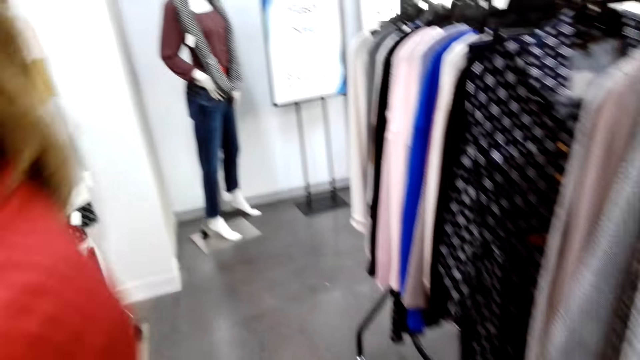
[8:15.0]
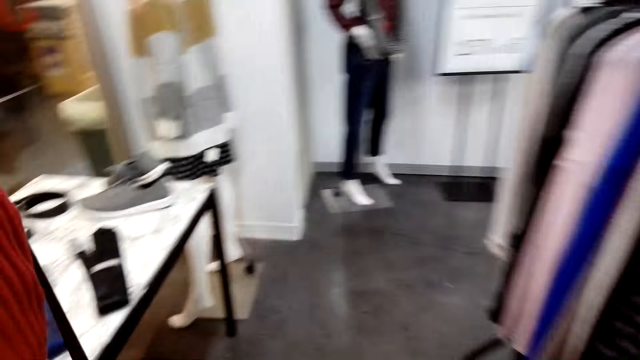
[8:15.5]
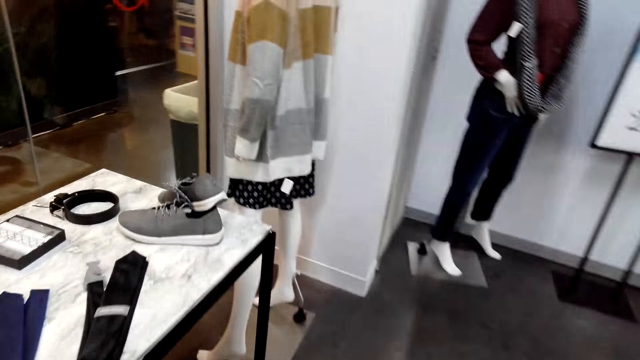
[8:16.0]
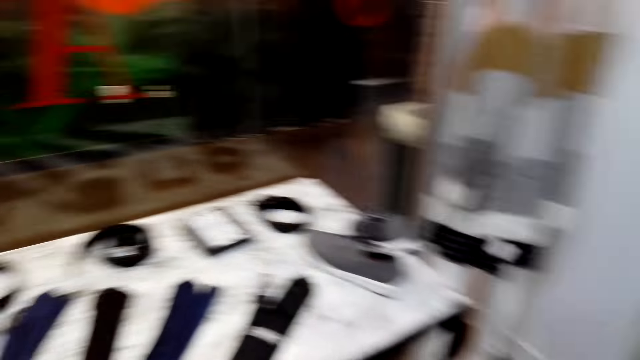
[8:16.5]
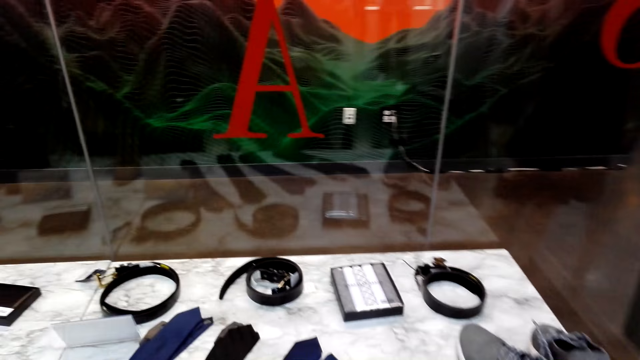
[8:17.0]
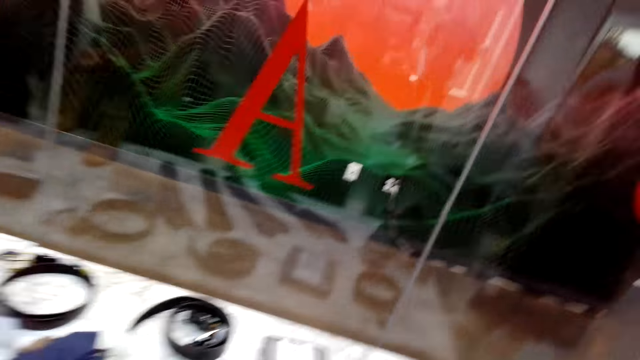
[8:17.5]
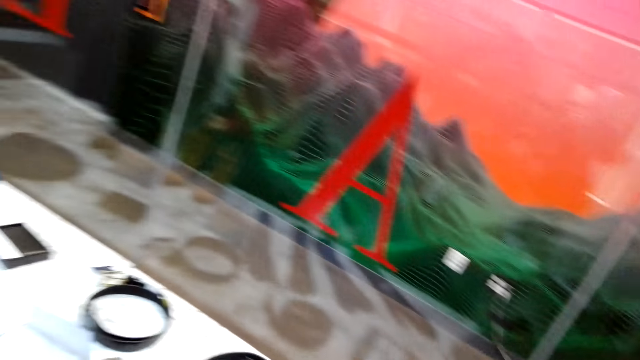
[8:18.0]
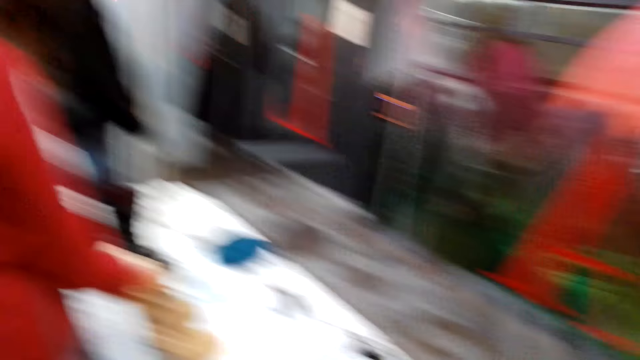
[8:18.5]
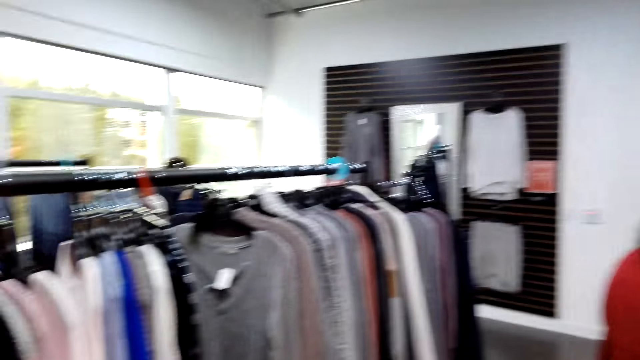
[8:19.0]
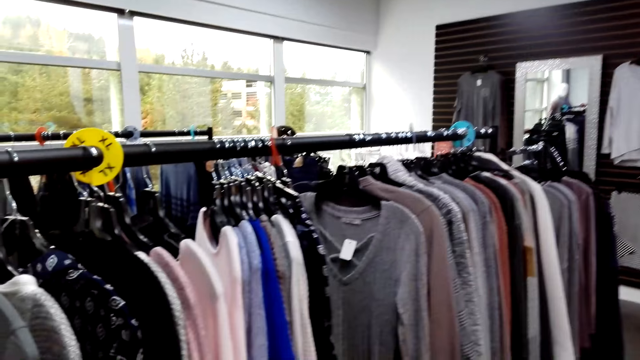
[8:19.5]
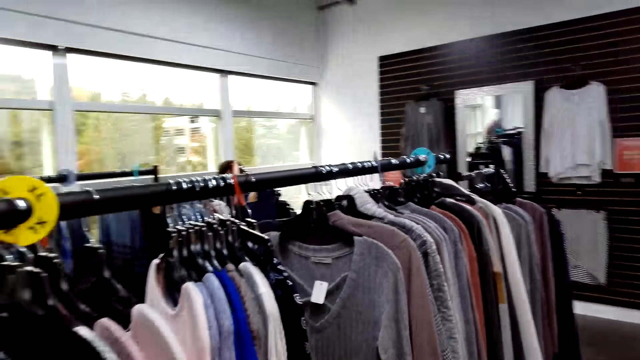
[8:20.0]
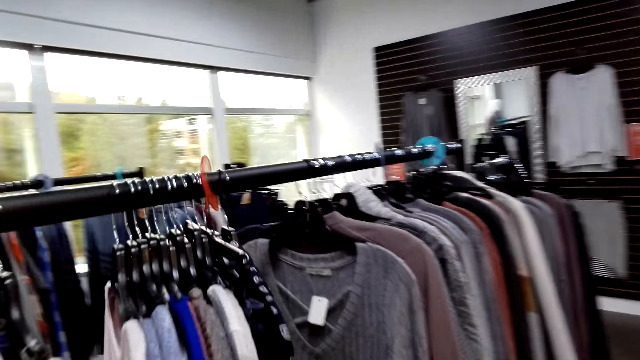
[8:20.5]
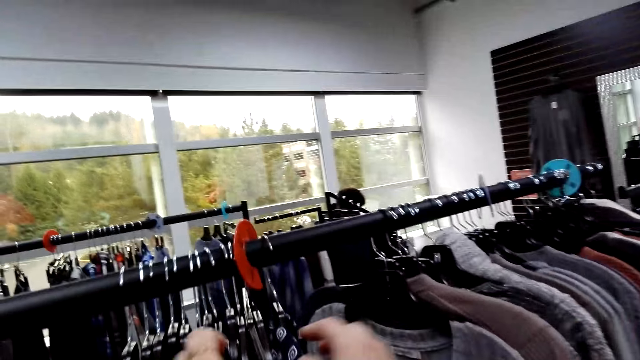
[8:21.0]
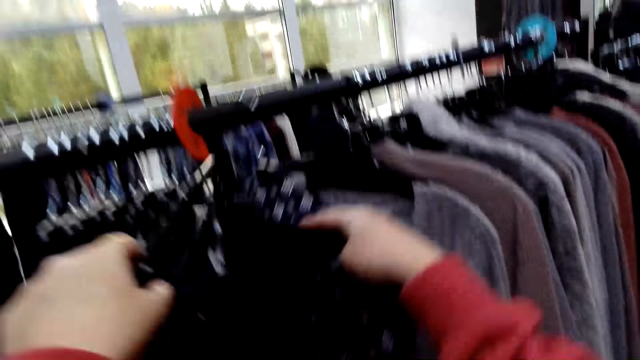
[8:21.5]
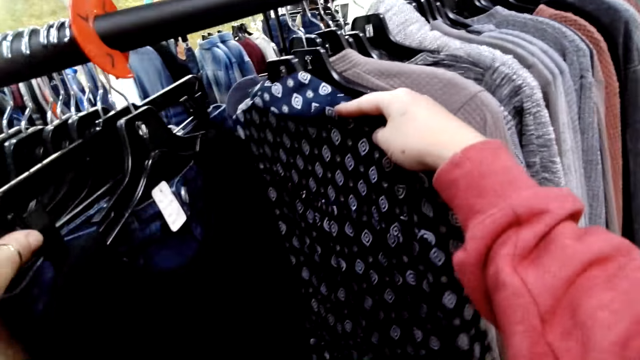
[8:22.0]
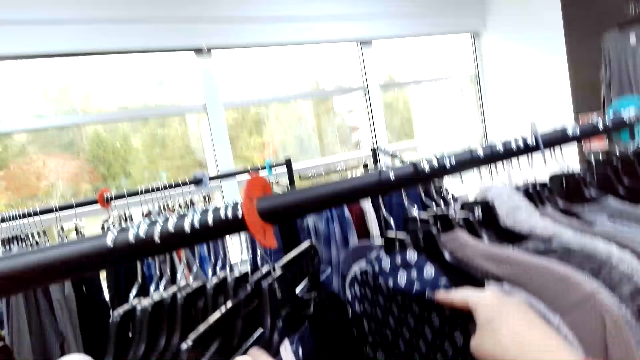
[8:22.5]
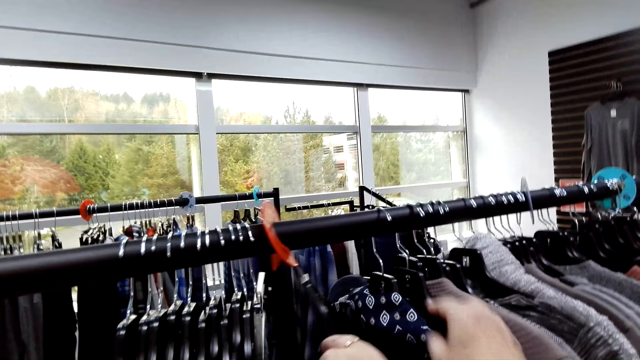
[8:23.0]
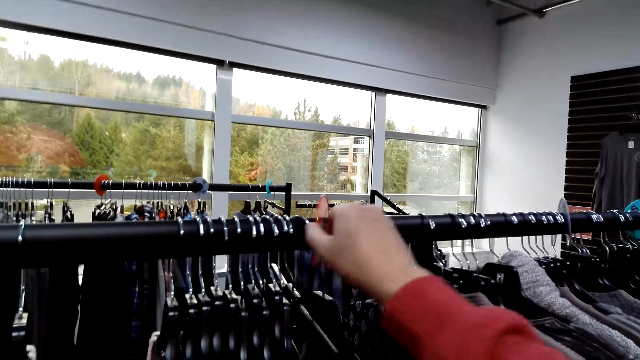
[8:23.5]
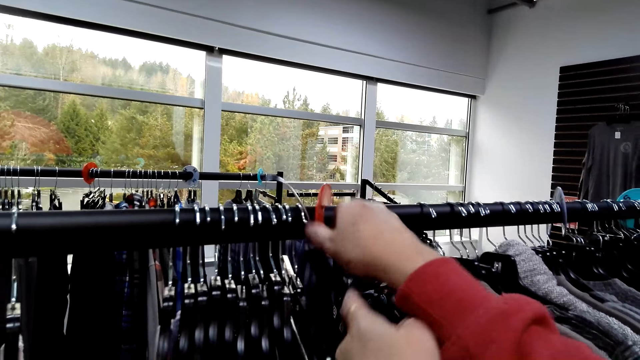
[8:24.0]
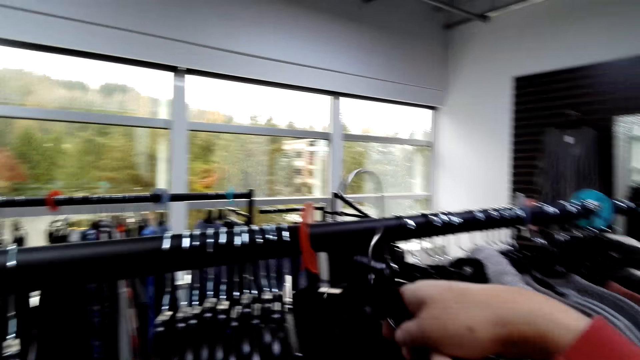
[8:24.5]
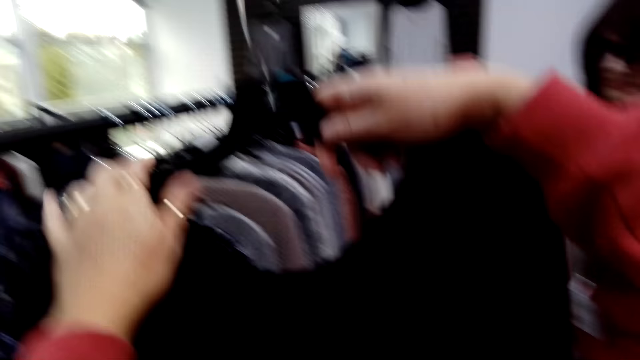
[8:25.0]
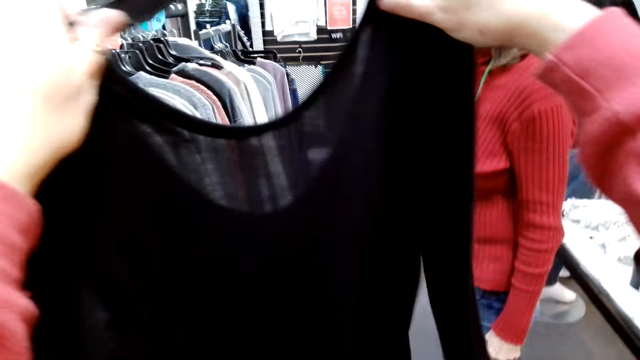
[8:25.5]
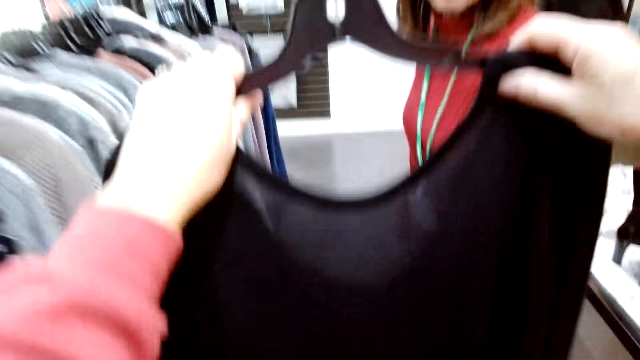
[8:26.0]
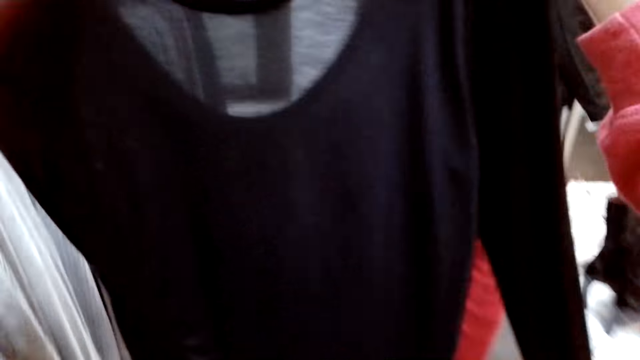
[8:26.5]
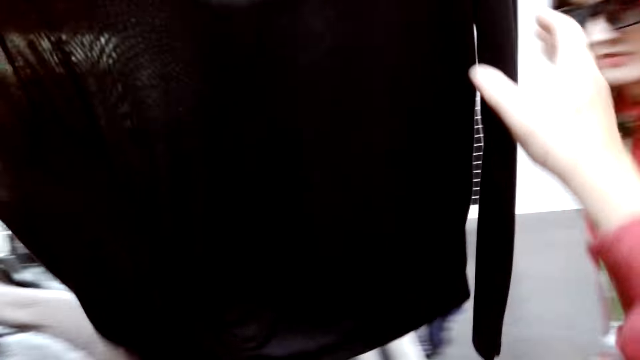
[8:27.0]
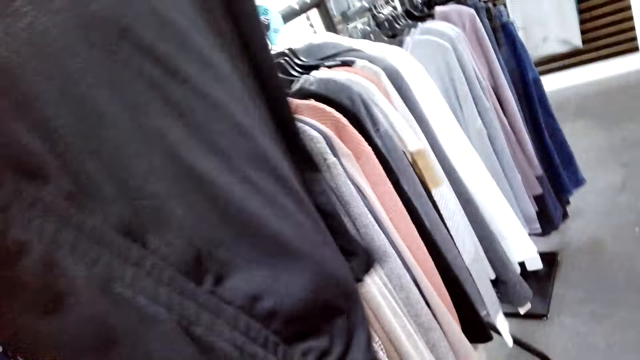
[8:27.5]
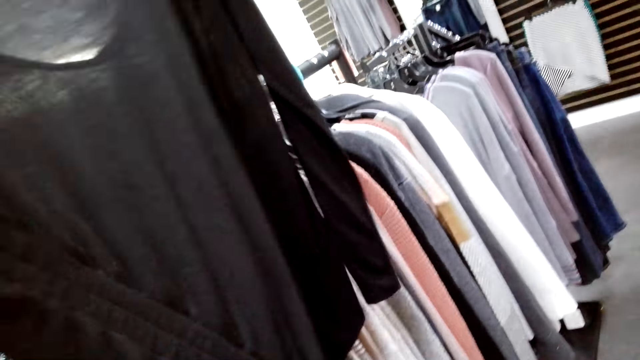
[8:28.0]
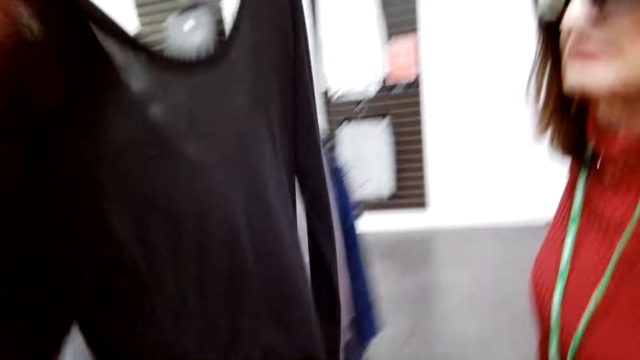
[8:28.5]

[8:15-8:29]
The camera wearer walks around the shop. They check clothes. They pick up a black top or cloth. They check the cloth. They converse with a woman.

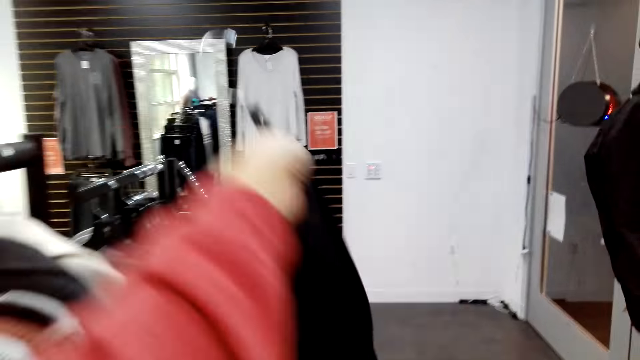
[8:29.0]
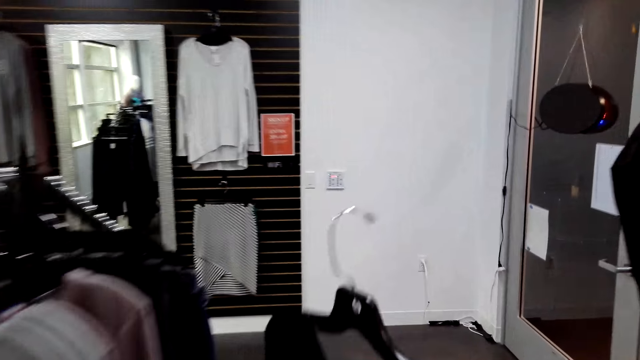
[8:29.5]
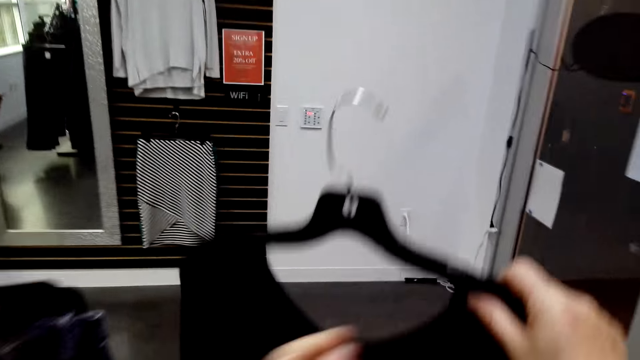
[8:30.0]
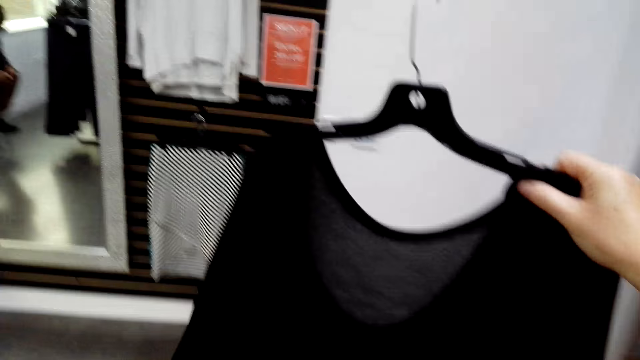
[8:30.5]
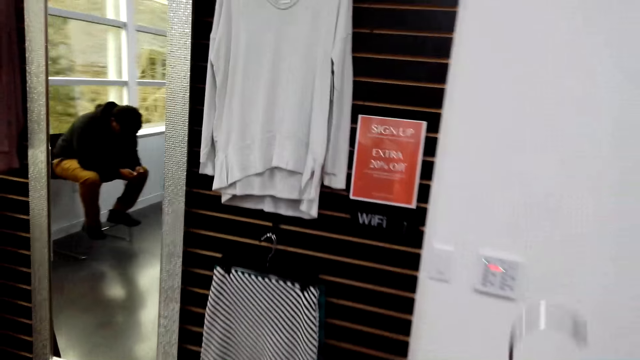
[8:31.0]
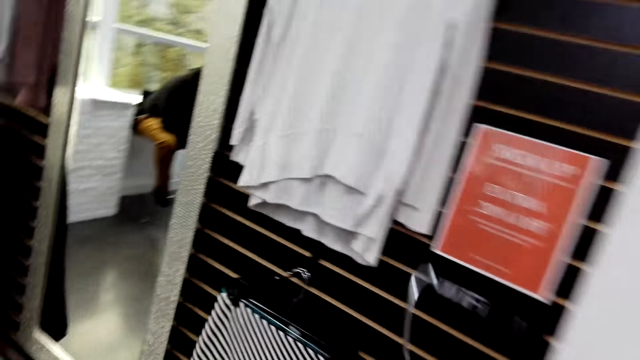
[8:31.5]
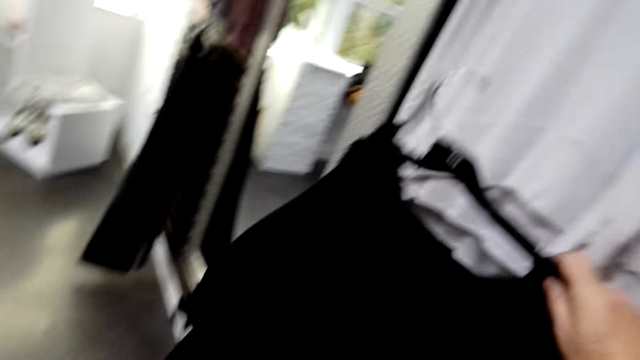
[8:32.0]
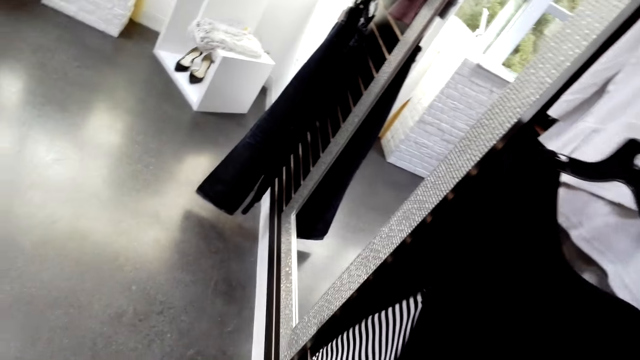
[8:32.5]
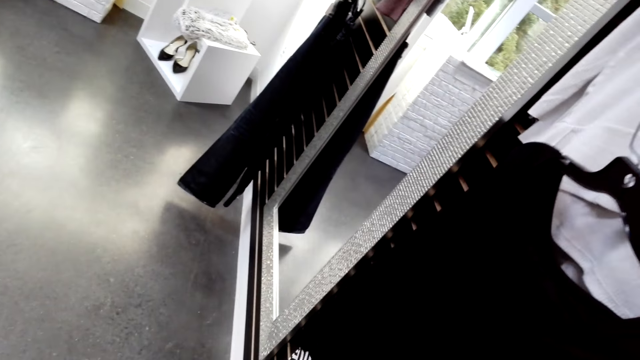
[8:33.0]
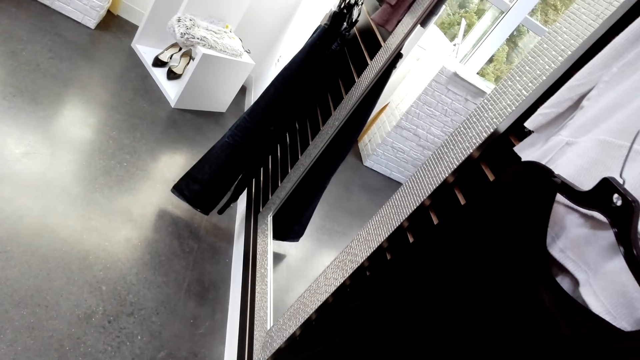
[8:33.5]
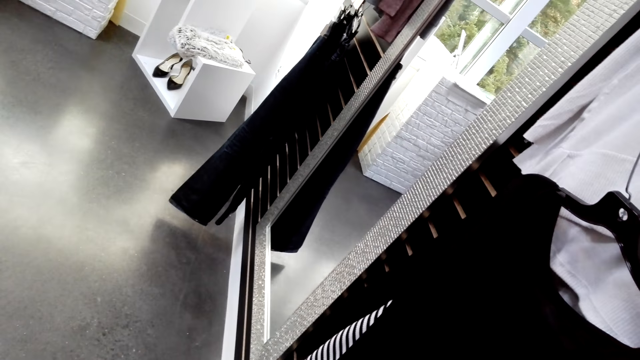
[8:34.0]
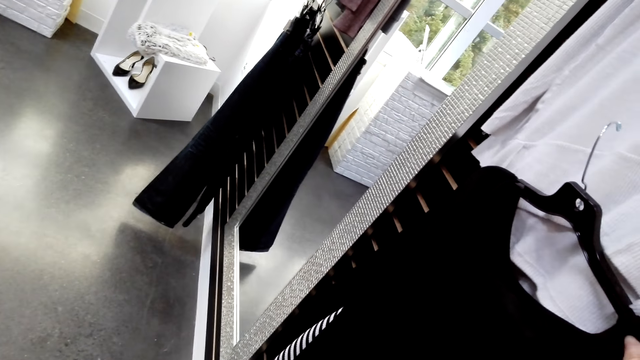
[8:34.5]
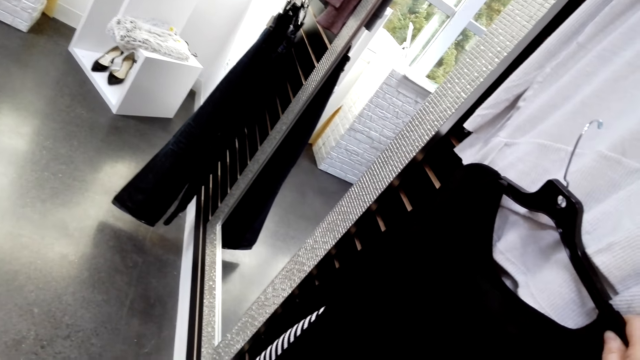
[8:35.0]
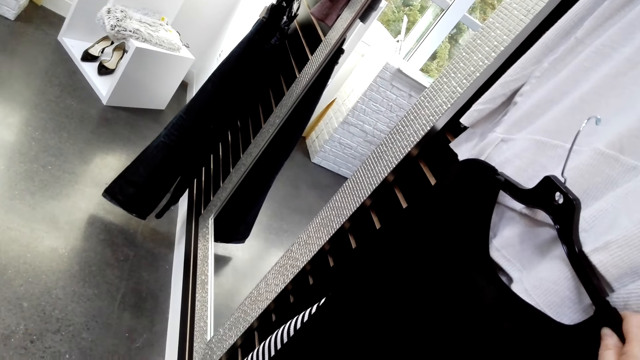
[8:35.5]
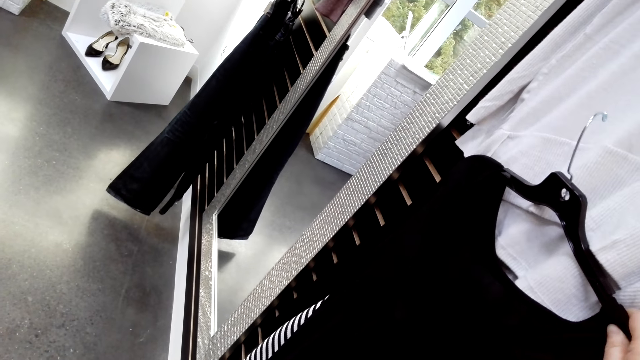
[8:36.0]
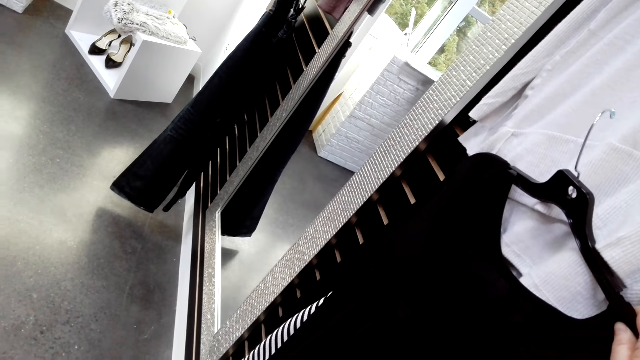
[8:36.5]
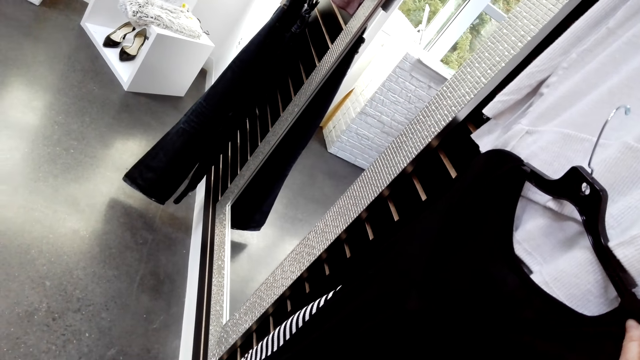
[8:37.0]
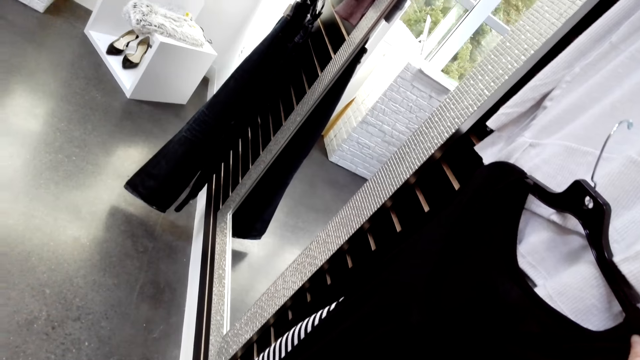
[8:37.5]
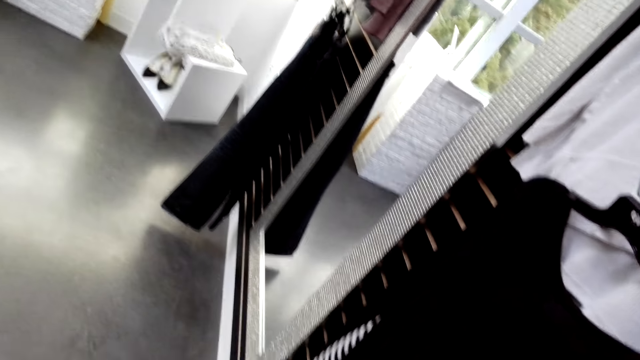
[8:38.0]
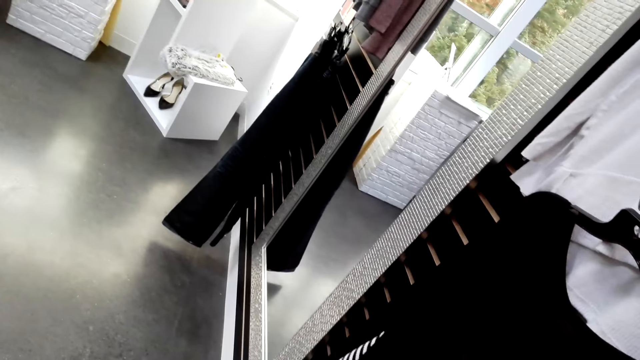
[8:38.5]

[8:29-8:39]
The camera wearer walks around the shop. A man checks something. The camera wearer walks around the shop. They converse with a woman. They put the black top on the top of the skirt. They check the cloth. They converse with the woman.
